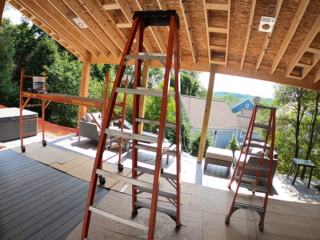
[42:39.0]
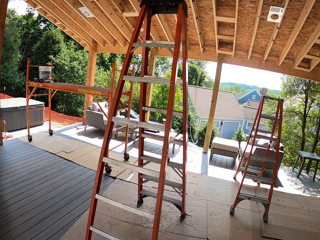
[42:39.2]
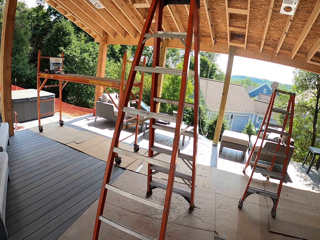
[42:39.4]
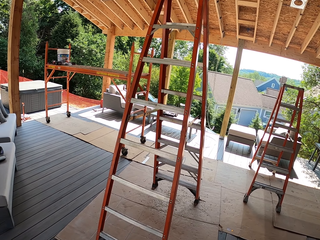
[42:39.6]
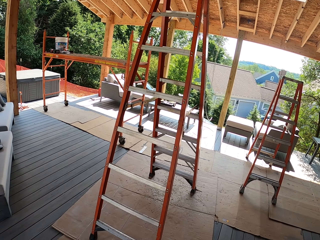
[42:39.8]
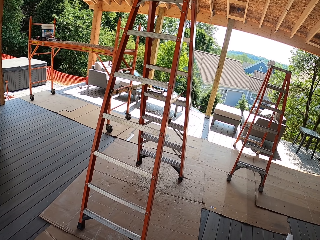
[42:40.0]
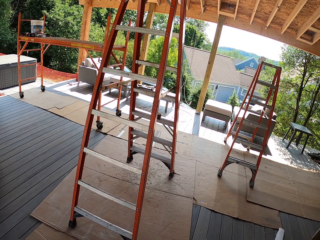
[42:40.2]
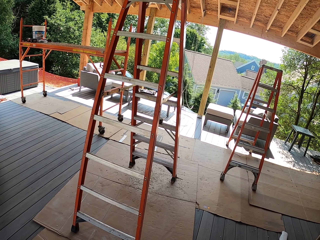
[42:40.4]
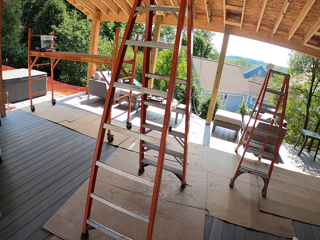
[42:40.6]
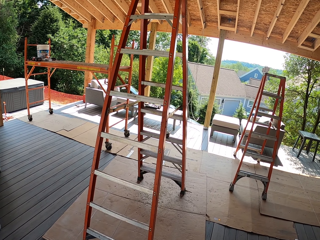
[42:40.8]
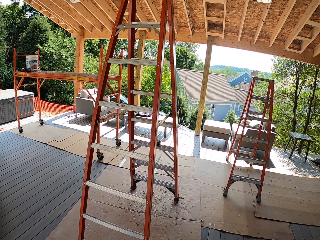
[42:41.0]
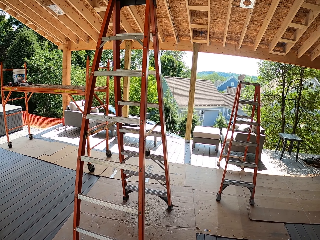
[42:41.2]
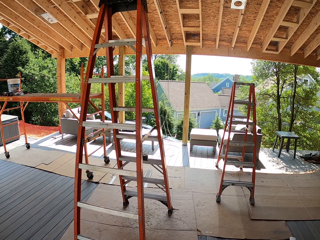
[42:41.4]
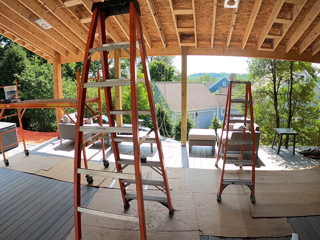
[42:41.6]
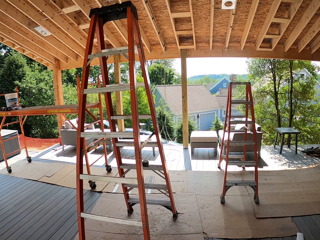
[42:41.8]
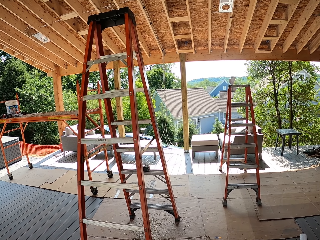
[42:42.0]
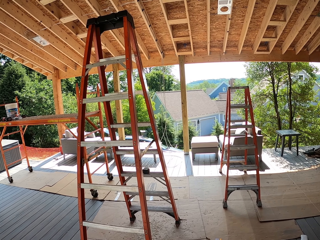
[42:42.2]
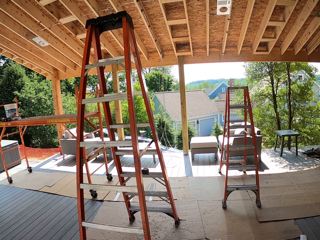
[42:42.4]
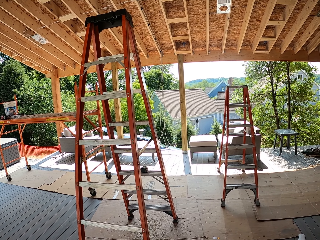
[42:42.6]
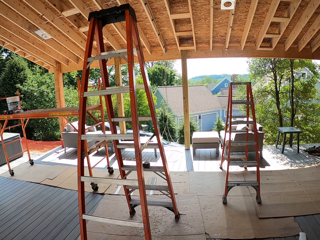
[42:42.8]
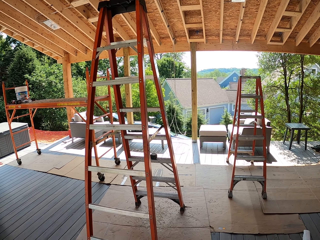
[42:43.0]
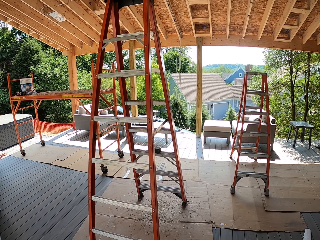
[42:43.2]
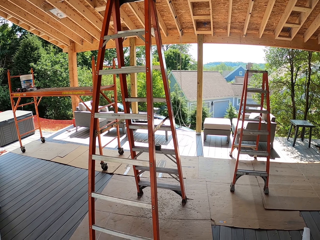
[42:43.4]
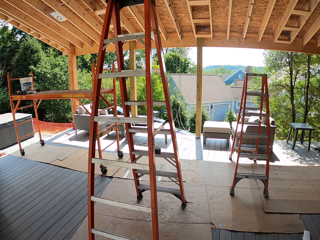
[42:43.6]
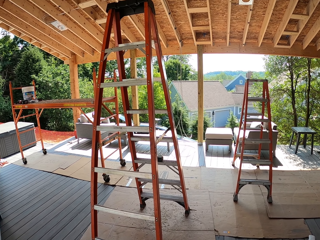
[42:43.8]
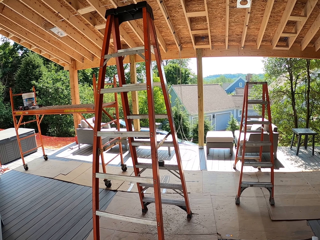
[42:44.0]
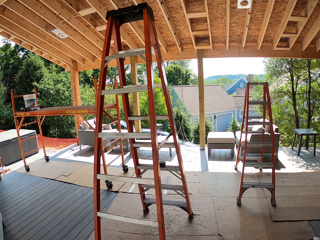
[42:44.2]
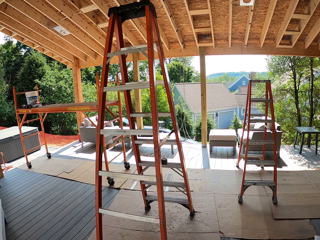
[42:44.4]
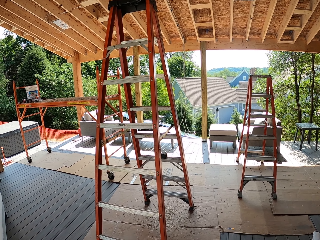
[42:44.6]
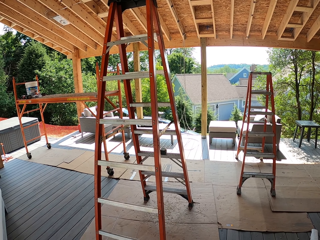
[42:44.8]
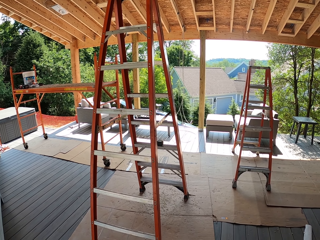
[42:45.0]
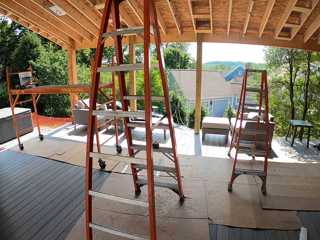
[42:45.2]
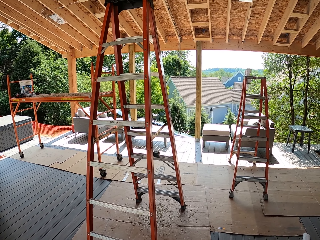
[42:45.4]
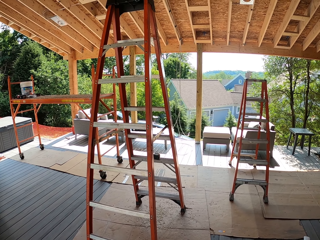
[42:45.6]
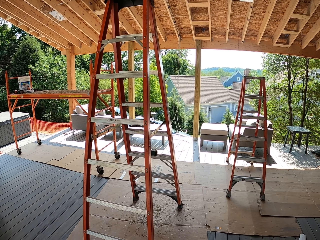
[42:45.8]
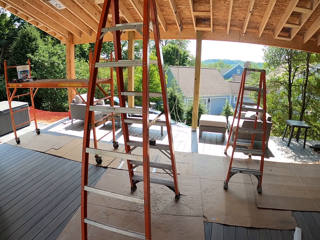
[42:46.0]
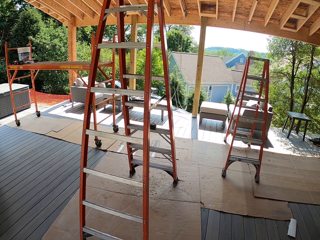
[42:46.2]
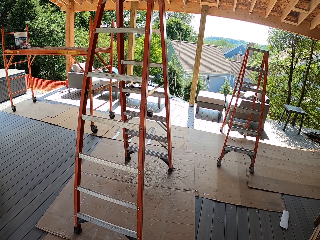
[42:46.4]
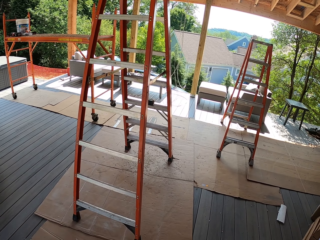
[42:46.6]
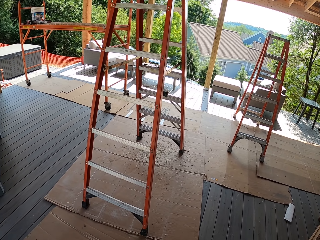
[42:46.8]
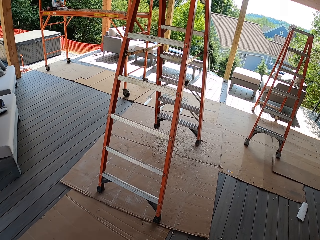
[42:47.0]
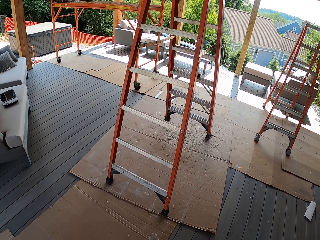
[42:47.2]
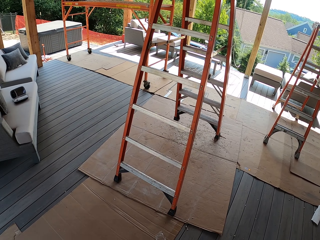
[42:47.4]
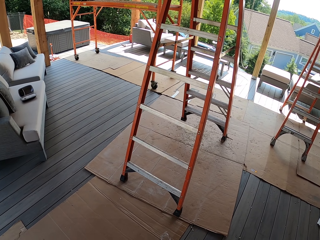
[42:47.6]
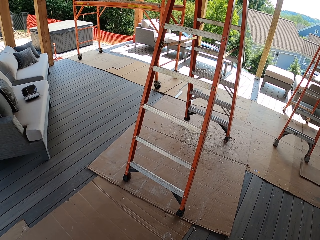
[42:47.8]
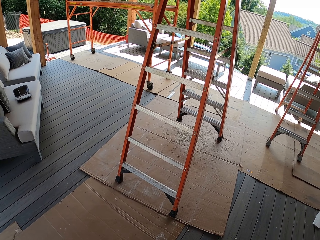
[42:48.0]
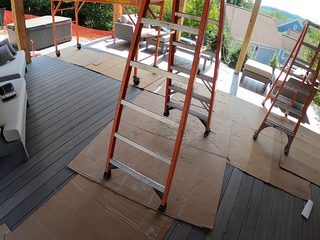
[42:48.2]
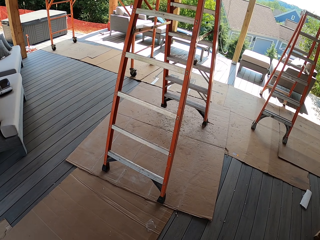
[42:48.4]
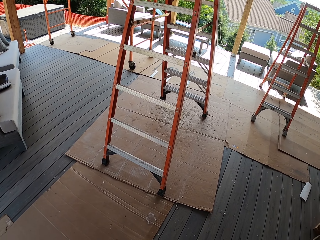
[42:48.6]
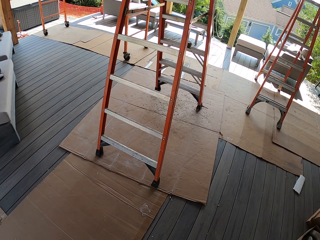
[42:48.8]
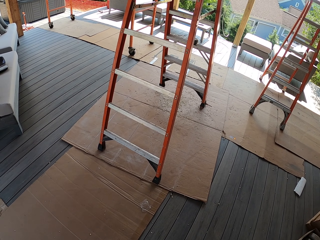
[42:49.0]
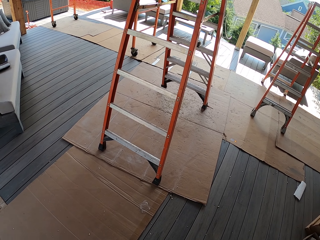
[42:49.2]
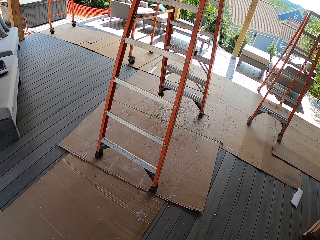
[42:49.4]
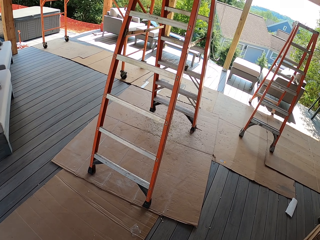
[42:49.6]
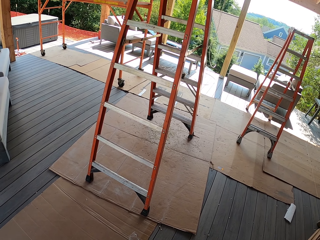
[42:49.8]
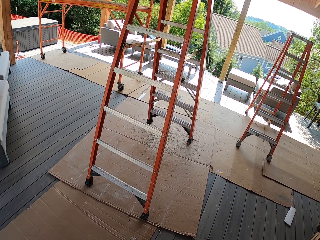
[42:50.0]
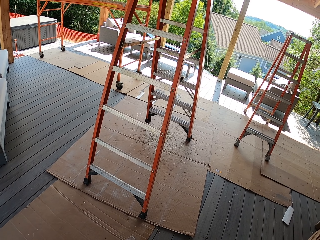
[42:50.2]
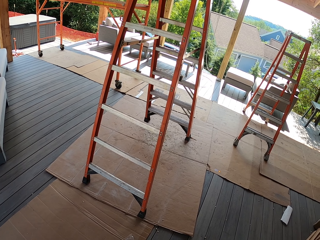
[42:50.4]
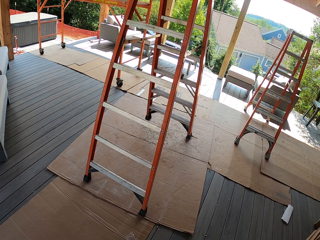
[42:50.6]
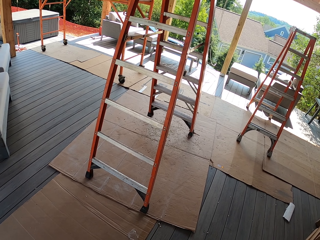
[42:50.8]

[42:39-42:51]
The camera wearer looks around the compound.

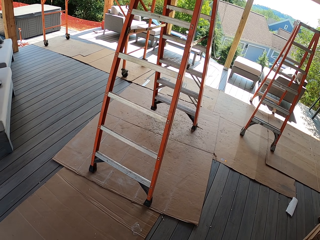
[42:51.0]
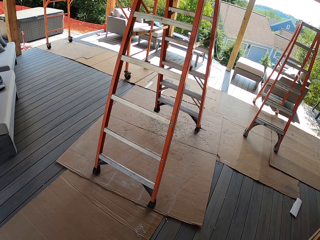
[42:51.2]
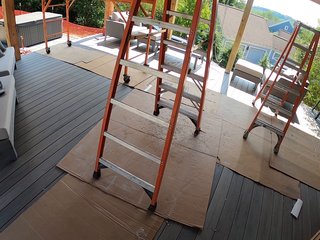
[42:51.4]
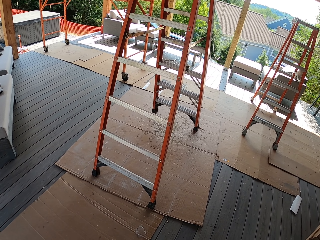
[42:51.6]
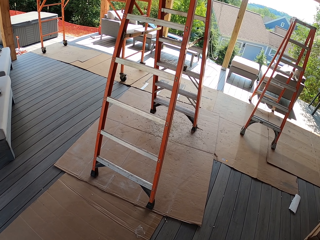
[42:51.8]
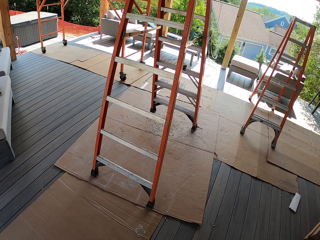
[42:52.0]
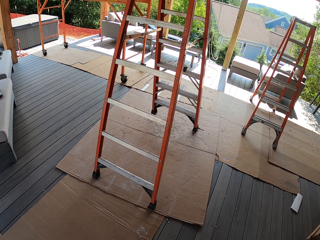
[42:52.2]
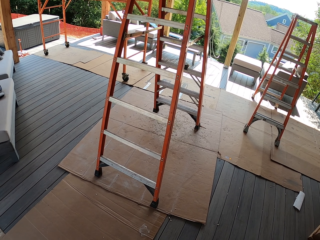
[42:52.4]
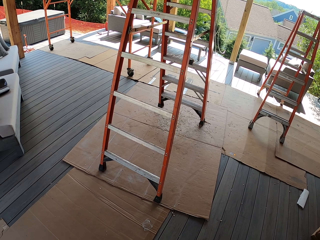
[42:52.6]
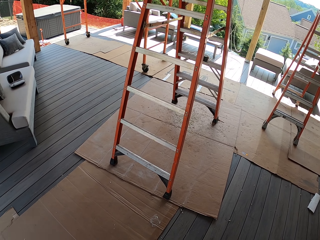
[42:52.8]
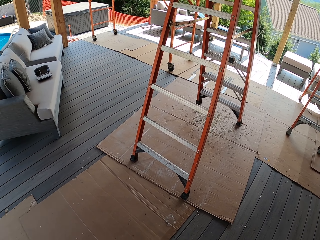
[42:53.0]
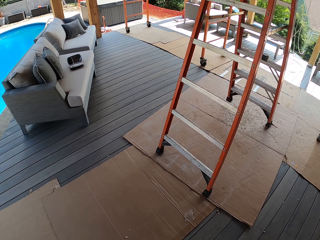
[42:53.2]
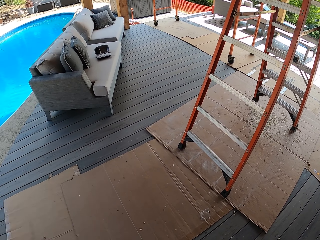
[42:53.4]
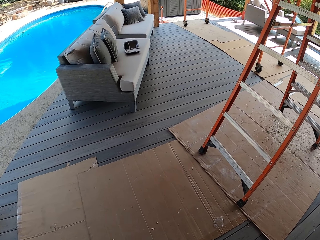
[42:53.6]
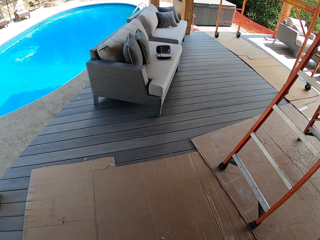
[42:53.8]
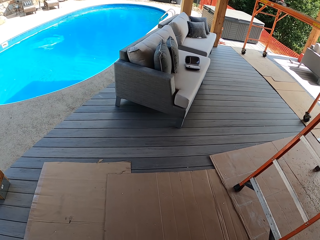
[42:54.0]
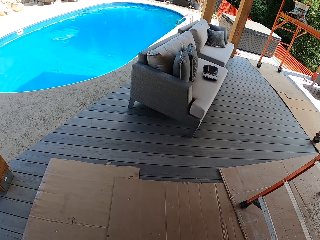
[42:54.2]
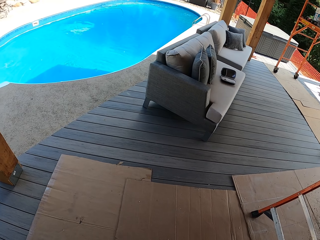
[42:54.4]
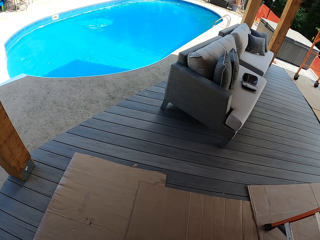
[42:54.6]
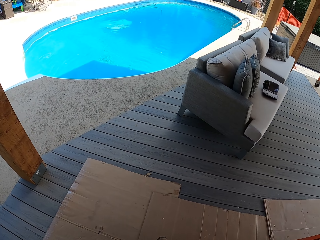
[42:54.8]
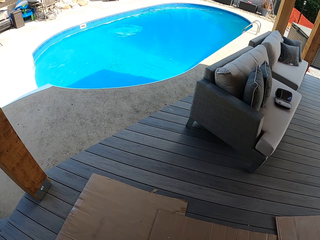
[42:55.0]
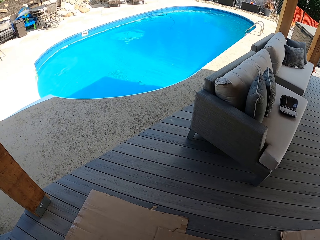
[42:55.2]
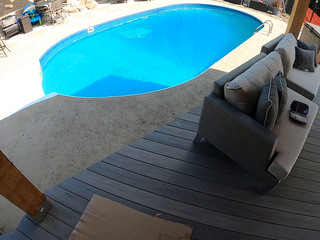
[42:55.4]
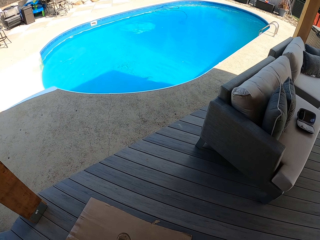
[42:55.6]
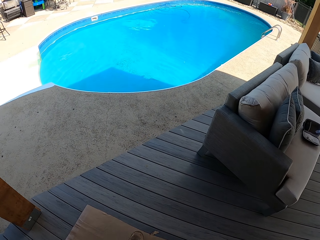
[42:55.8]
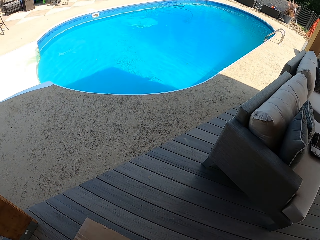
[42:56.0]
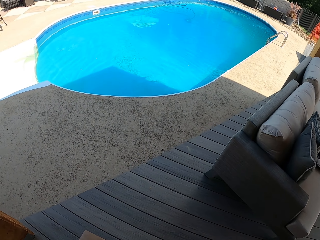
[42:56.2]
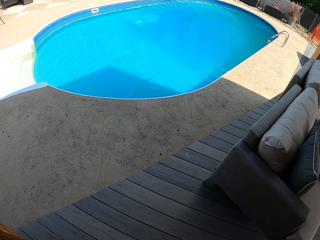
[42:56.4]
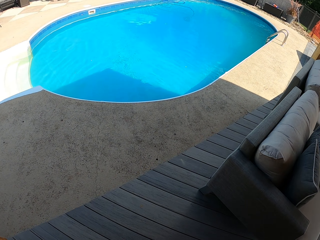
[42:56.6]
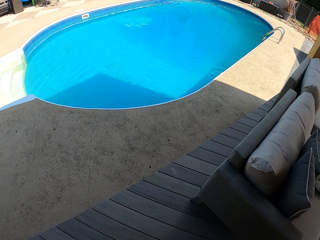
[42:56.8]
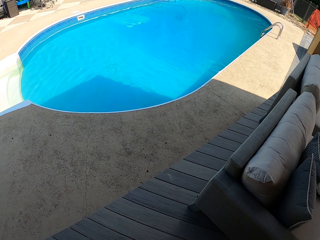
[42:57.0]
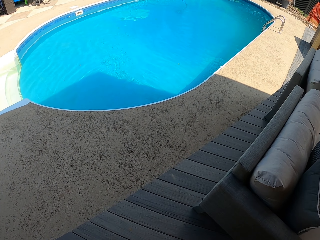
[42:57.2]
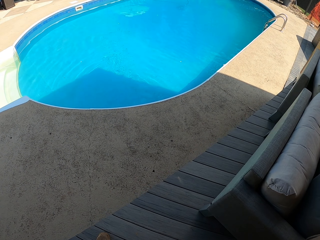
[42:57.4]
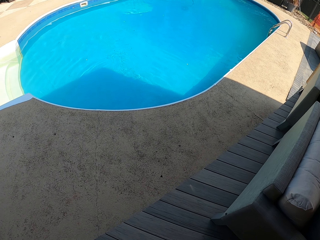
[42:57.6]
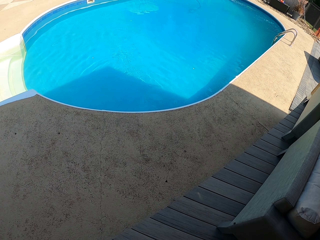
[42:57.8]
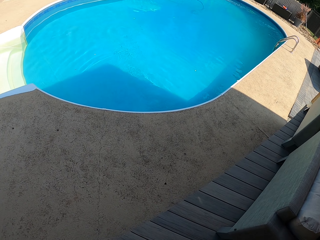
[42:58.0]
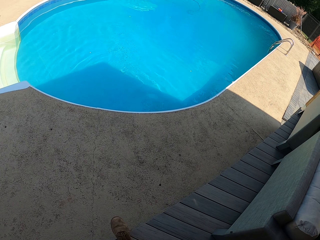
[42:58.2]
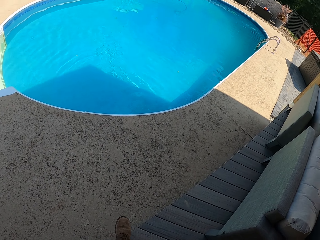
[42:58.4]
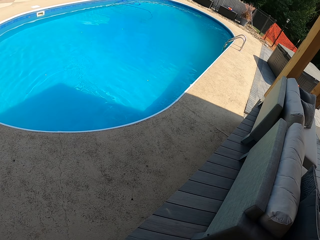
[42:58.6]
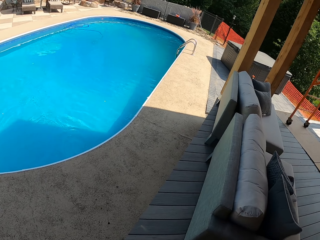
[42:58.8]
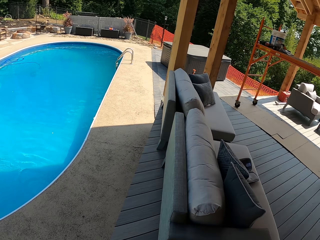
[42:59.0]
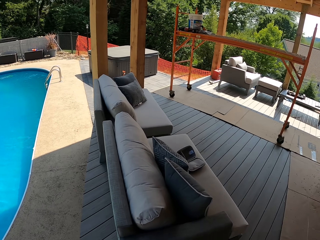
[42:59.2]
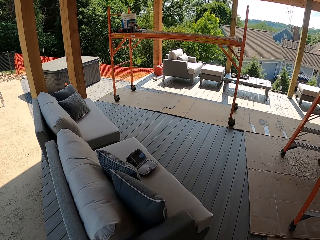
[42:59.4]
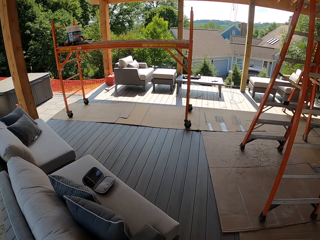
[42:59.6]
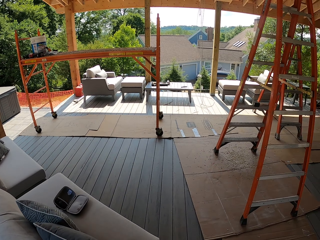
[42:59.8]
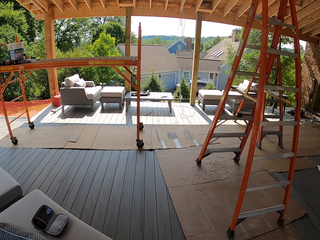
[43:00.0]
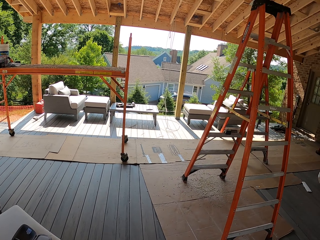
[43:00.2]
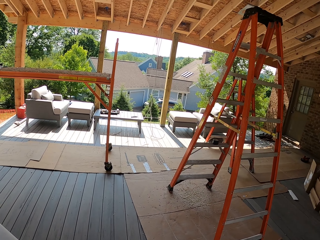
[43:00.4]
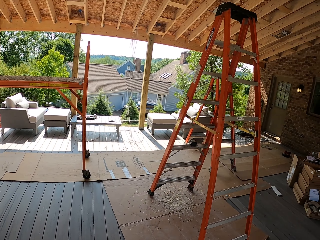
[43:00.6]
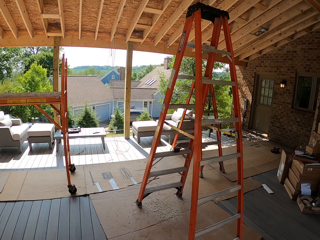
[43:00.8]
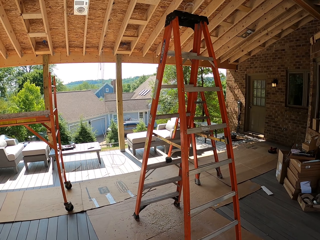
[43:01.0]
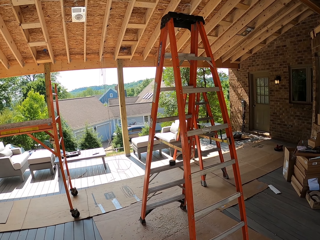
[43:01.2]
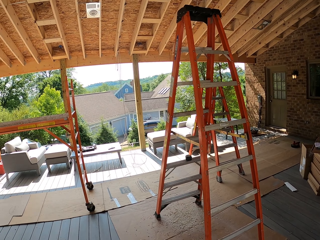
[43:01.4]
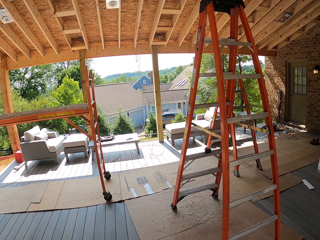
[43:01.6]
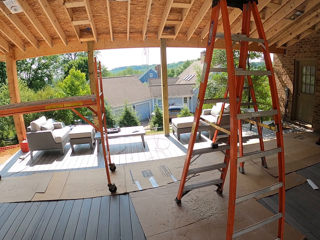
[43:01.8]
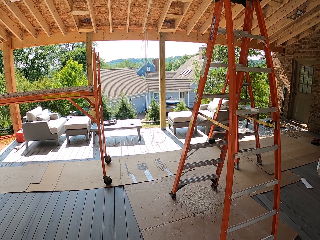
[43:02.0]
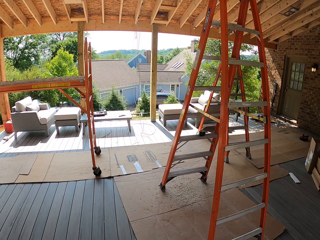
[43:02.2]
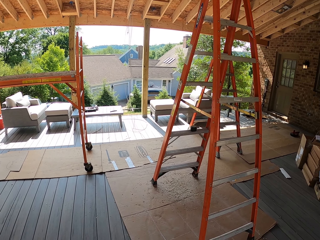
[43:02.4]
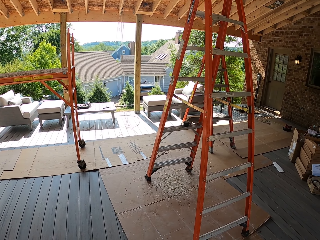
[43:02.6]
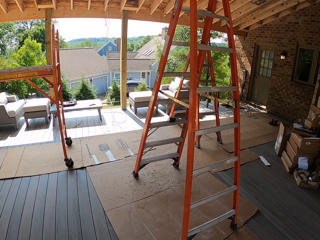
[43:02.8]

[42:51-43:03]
The camera wearer walks towards the pool. They turn around.
